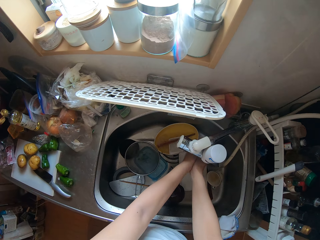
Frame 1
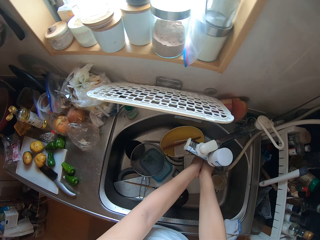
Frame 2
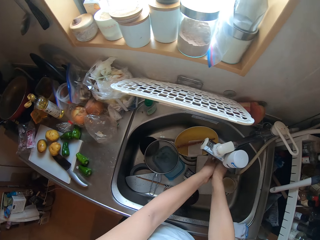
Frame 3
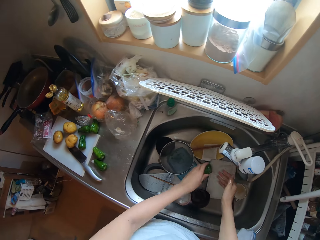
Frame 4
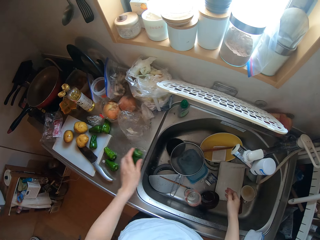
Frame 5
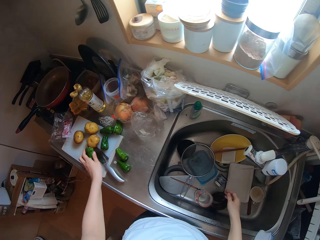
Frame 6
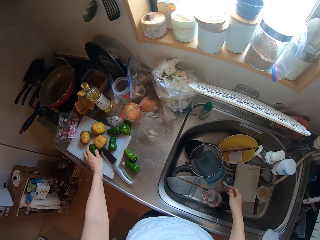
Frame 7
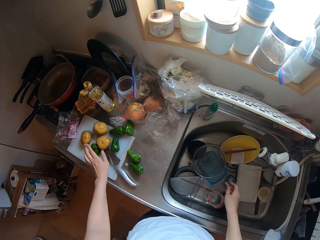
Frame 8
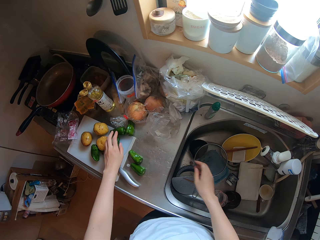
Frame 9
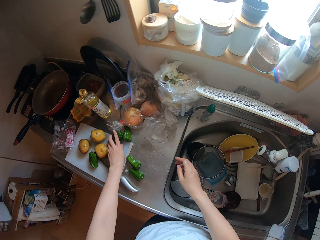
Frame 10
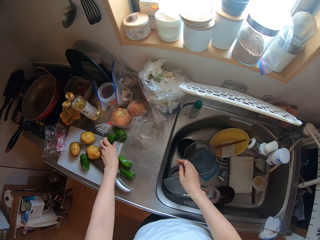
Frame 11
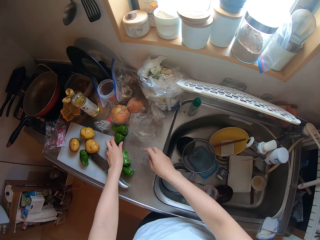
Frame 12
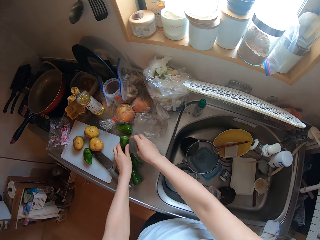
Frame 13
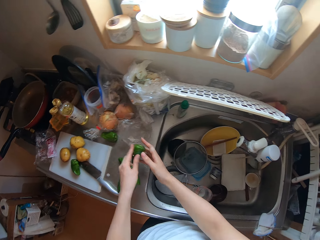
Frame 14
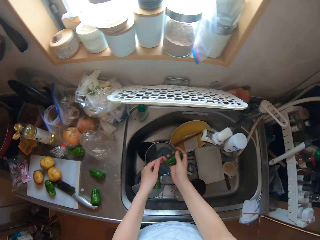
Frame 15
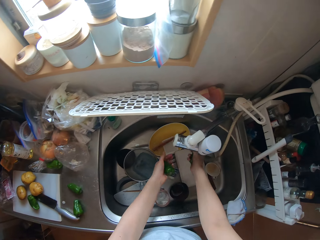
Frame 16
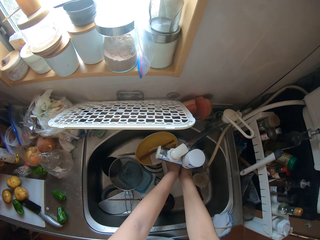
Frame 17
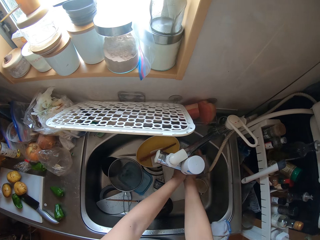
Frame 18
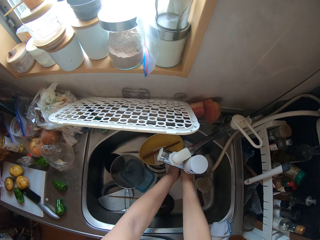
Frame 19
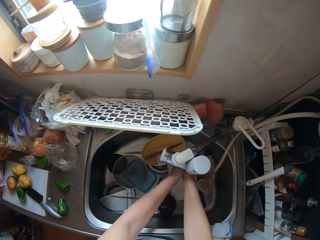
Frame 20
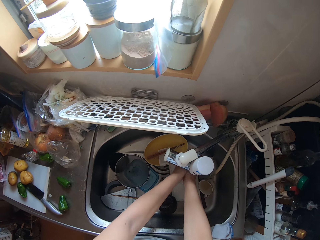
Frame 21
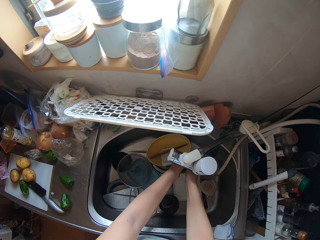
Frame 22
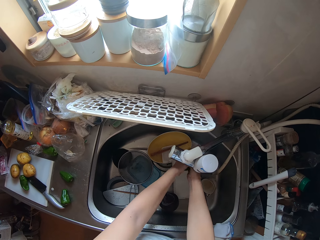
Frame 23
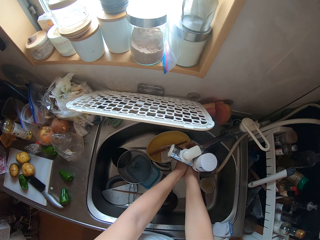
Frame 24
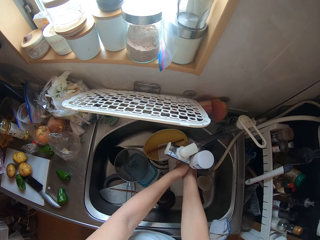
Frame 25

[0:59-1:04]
The camera wearer puts the green pepper on the chopping board with her left hand. She picks up green peppers on the chopping board with her left hand. She holds the green peppers in both hands. She rinses the green peppers in the sink under running water.

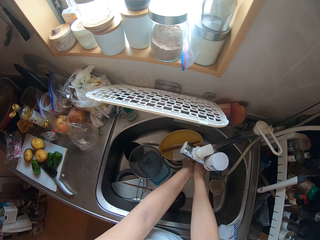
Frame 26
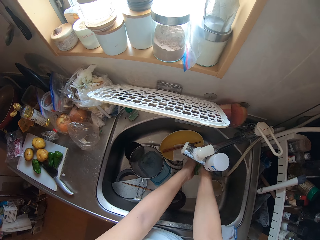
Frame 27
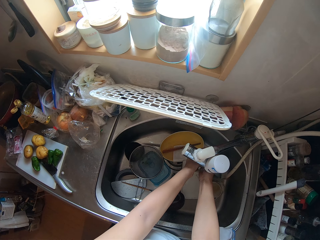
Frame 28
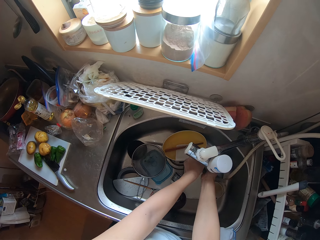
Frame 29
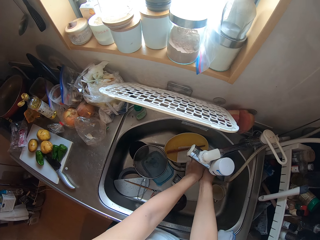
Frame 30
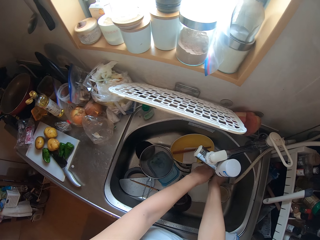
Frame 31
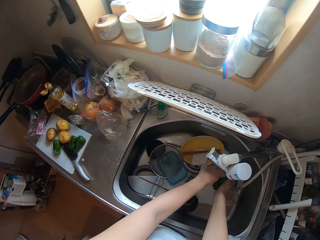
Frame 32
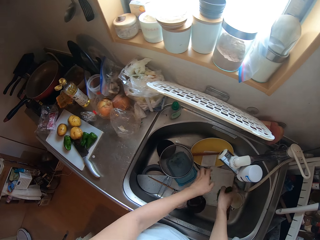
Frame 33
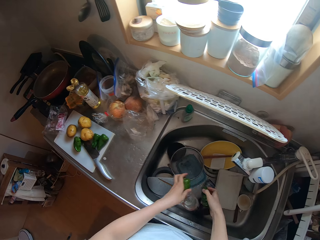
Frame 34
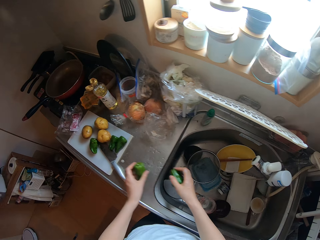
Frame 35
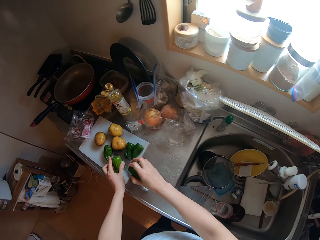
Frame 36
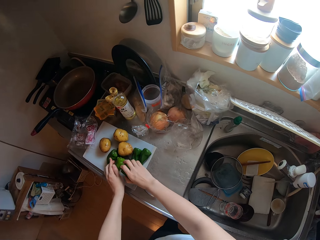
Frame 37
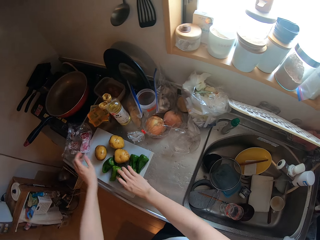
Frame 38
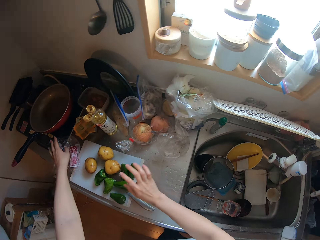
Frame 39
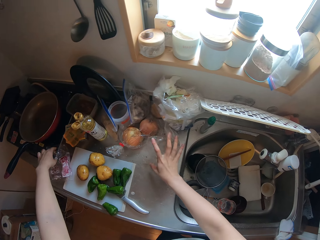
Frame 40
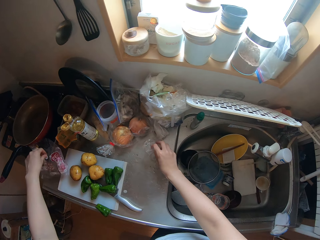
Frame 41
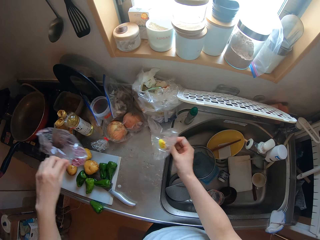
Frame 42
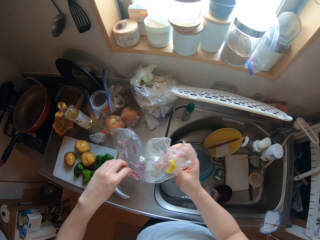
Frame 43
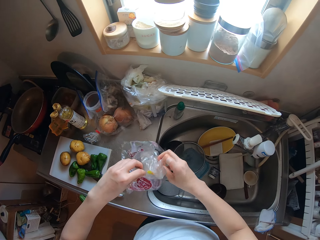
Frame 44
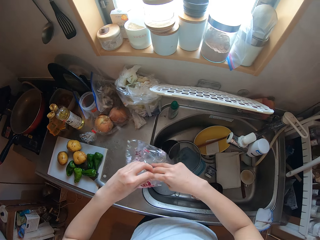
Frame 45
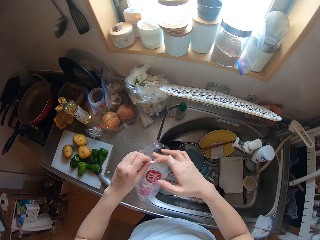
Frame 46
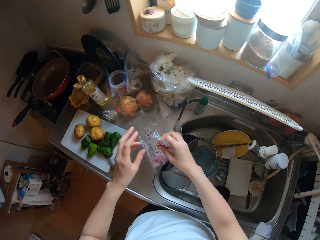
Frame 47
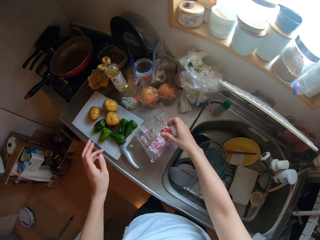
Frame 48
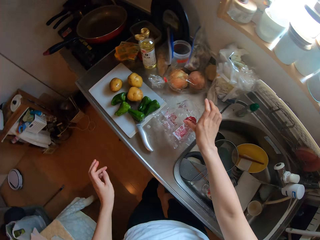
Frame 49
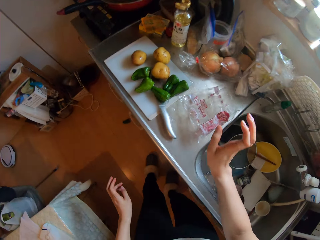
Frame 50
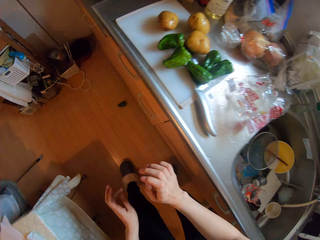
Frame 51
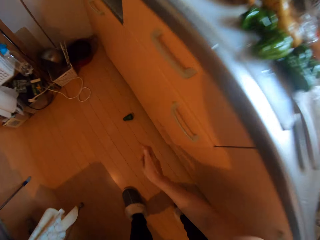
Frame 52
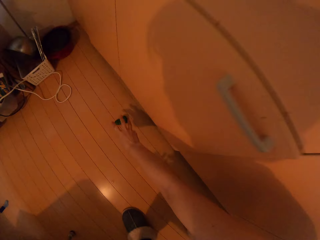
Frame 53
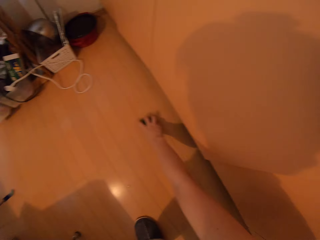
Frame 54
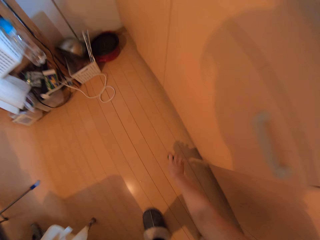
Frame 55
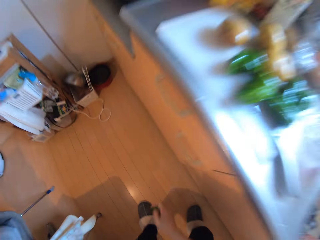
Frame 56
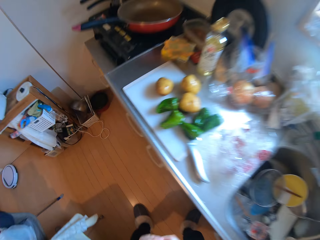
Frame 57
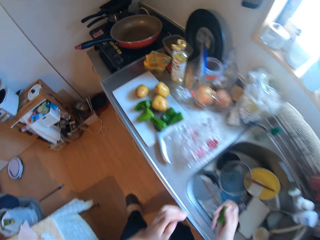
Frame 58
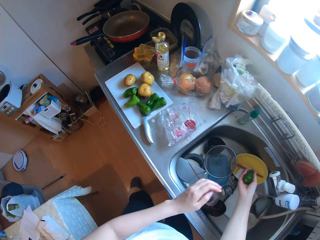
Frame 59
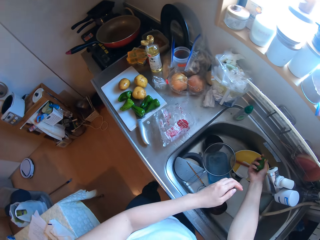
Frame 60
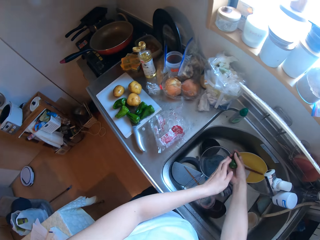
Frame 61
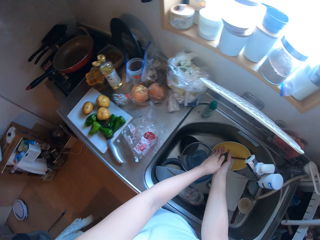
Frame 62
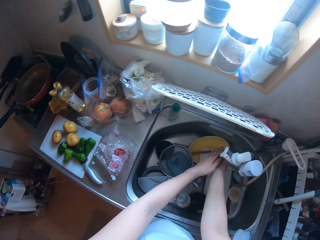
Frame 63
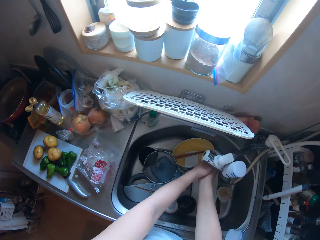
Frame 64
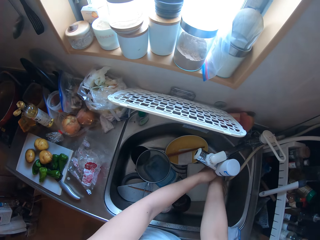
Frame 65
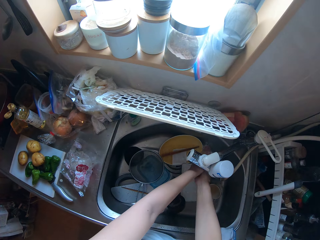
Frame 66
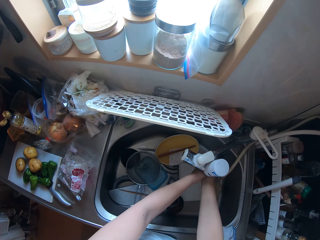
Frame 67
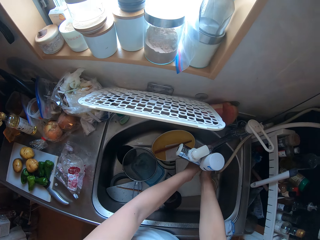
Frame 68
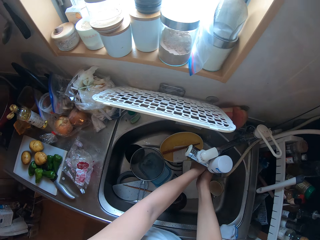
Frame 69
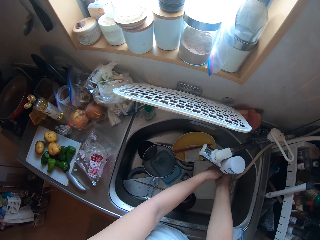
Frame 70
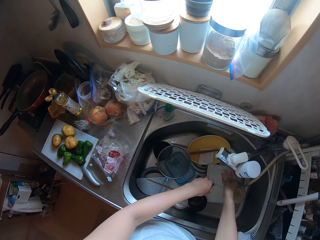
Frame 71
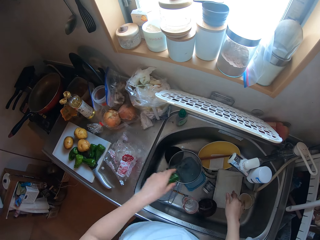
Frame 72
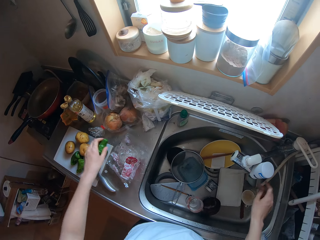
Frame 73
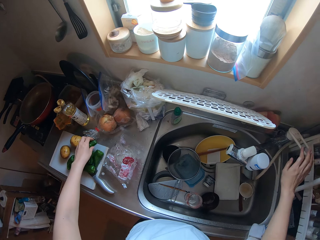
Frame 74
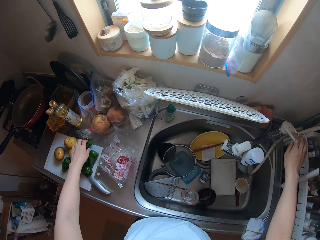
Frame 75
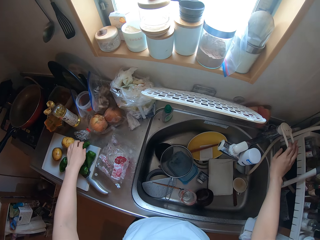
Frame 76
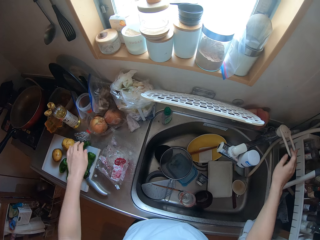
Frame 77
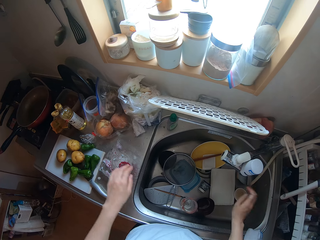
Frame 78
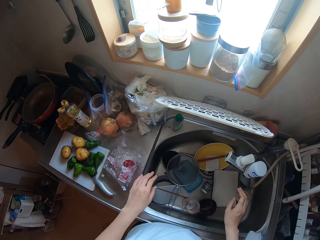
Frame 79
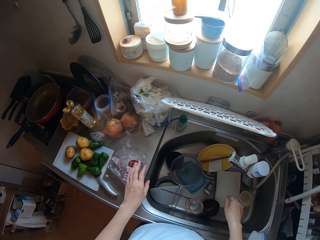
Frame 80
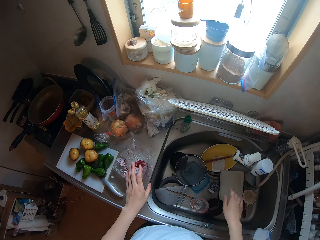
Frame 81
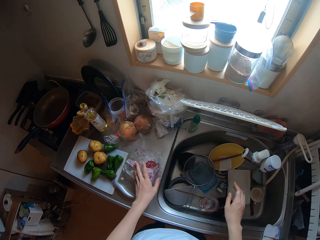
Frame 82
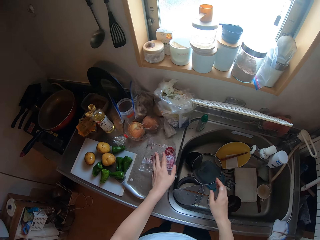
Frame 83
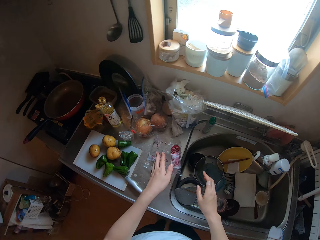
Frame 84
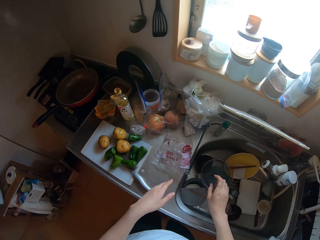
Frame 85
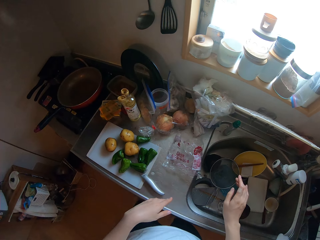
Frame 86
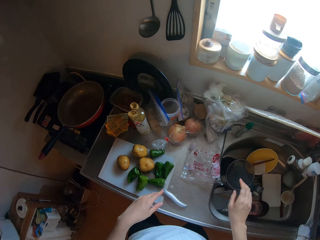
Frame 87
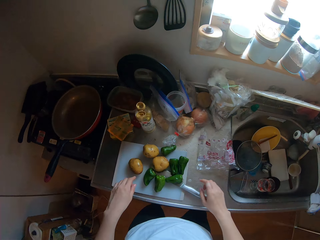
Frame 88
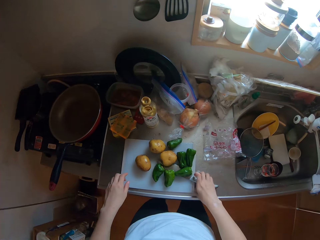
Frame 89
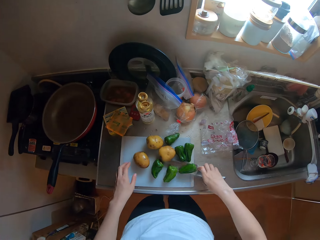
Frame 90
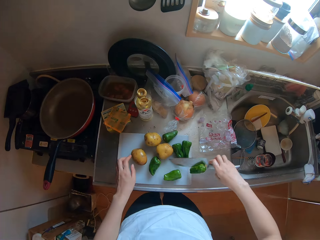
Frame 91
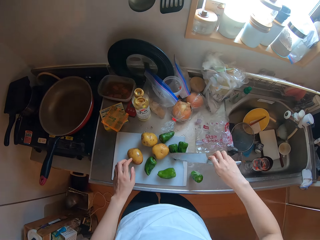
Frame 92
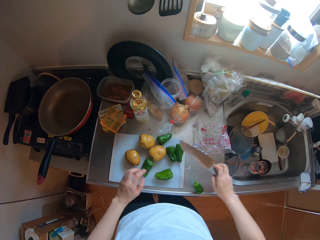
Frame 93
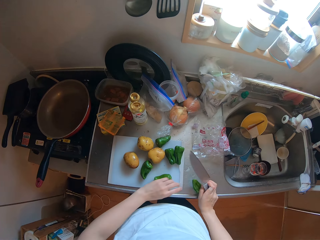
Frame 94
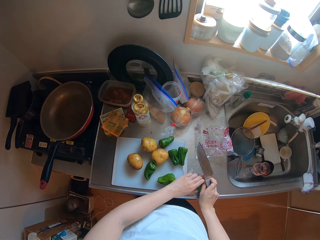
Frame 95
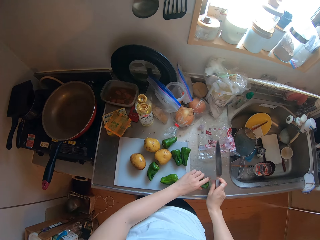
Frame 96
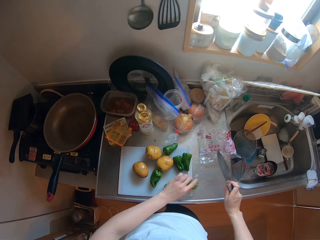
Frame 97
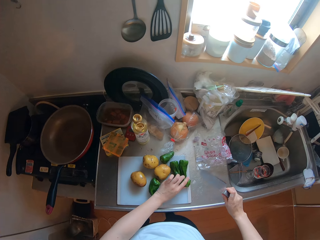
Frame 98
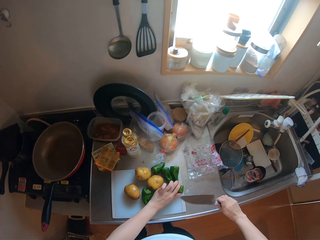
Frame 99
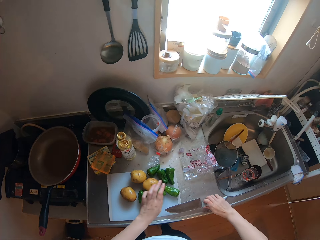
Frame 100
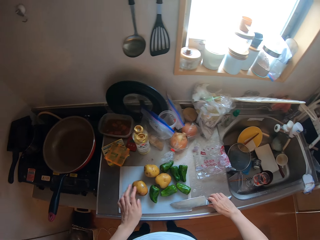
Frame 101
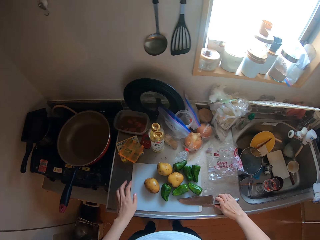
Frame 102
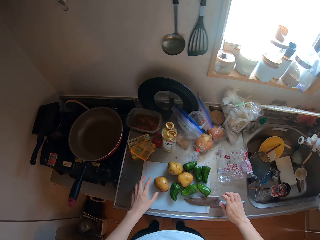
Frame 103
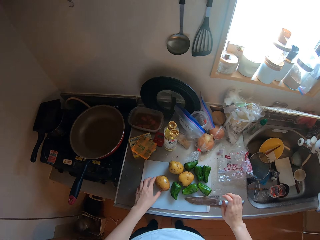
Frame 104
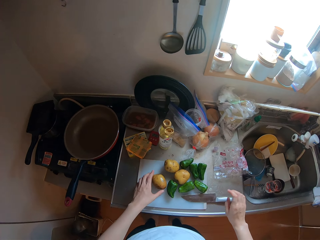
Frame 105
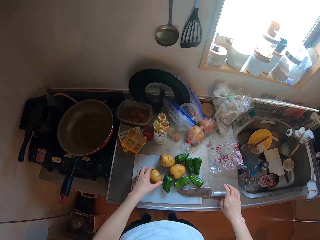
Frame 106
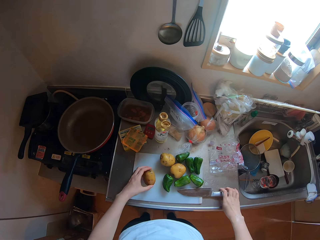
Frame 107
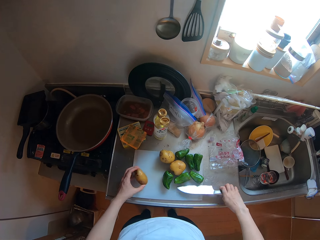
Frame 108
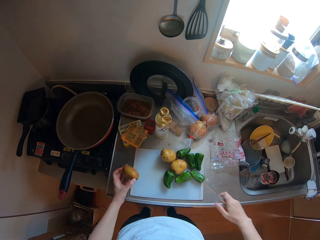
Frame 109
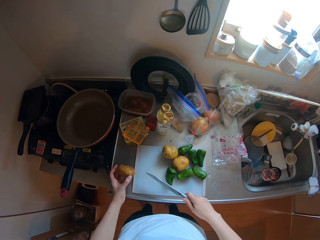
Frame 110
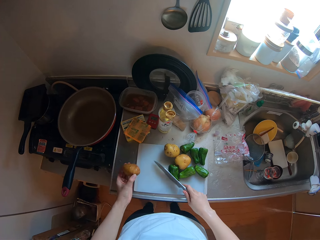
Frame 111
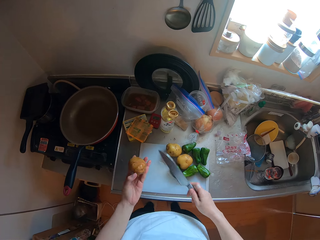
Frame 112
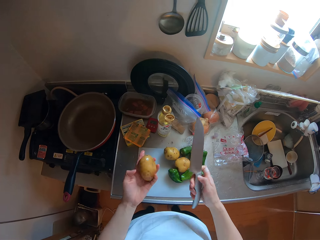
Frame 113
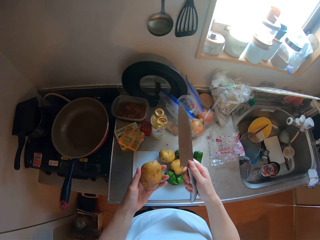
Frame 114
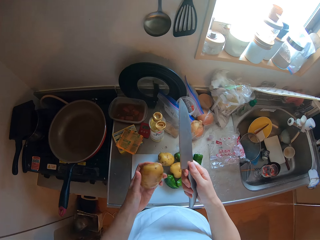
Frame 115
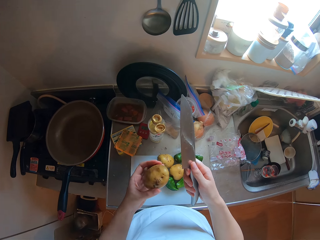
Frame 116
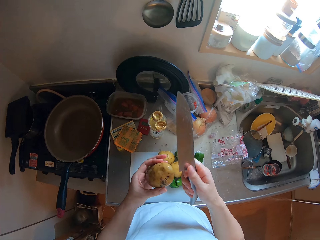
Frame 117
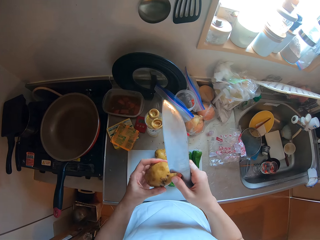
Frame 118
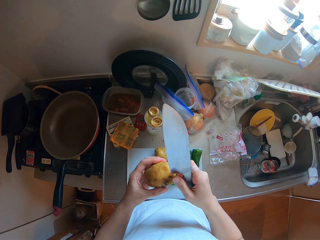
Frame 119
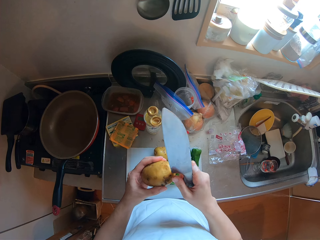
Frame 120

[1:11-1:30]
The camera wearer puts the green peppers in her hands on the chopping board. She picks up nylons on the table with both hands. She puts the nylon in her right hand in the nylon in her left hand. She collects the nylon in her left hand with her right hand. She puts the nylon in her right hand on the countertop. She walks around a kitchen. She picks up a piece of green pepper on the floor with her right hand. She rinses the green pepper in the sink under running water. She puts the green pepper on the chopping board with her left hand. She closes the tap with her right hand. She flaps her hands. She adjusts the nylon on the countertop with her left hand. She picks up the knife on the chopping board with her right hand. She walks around the kitchen. She adjusts green peppers on the chopping board with her left hand. She puts the knife in her right hand on the chopping board. She picks up a potato on the chopping board with her left hand. She picks up the knife with her right hand. She adjusts the green peppers on the chopping board with the knife in her right hand.
